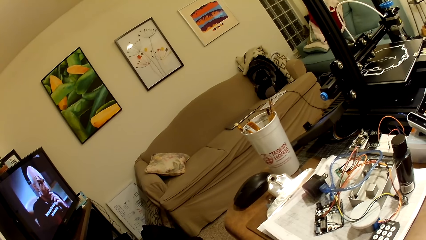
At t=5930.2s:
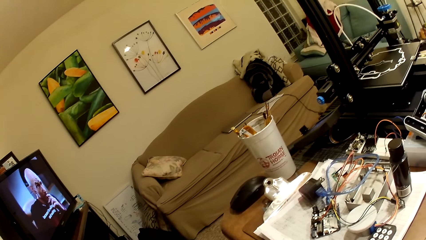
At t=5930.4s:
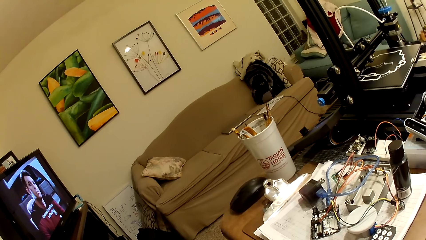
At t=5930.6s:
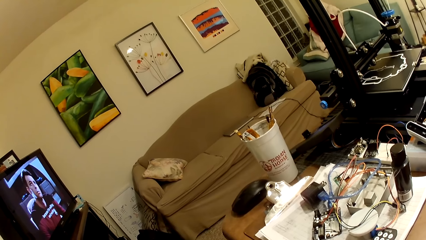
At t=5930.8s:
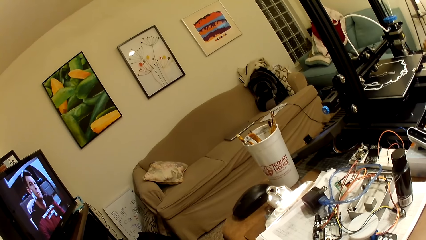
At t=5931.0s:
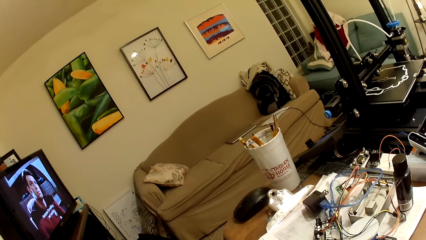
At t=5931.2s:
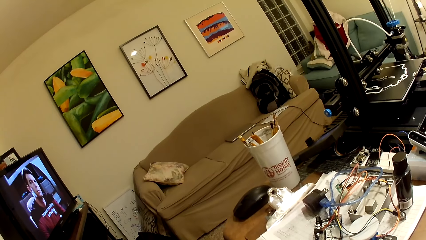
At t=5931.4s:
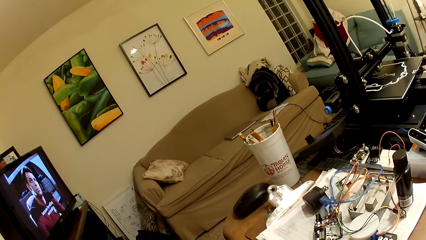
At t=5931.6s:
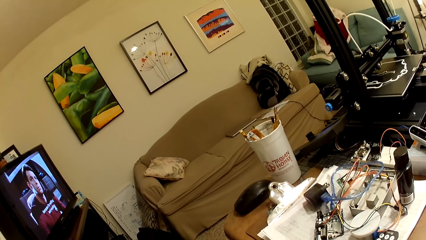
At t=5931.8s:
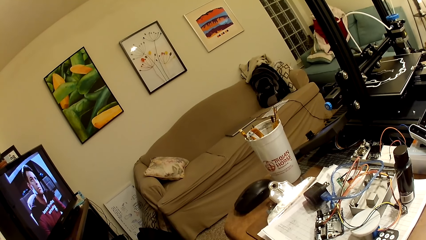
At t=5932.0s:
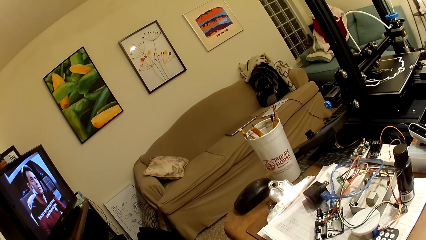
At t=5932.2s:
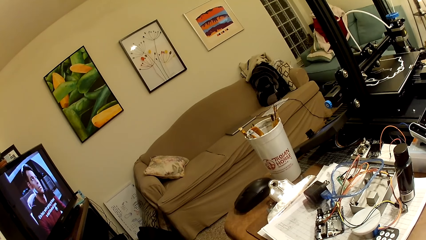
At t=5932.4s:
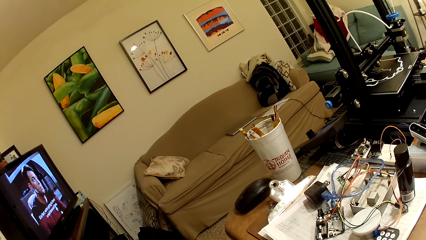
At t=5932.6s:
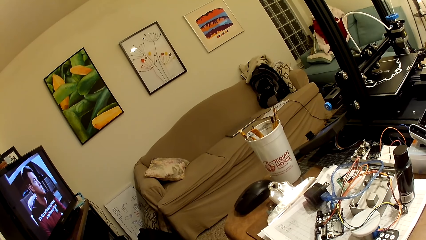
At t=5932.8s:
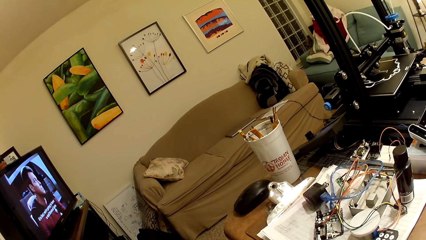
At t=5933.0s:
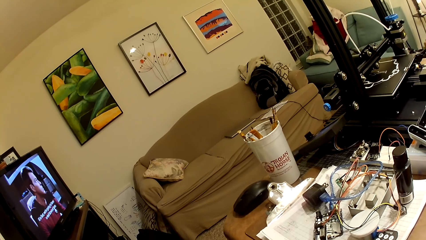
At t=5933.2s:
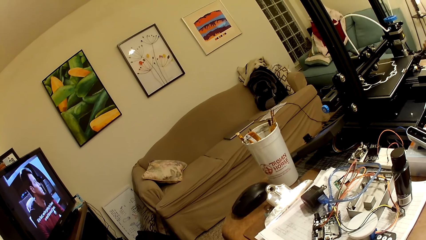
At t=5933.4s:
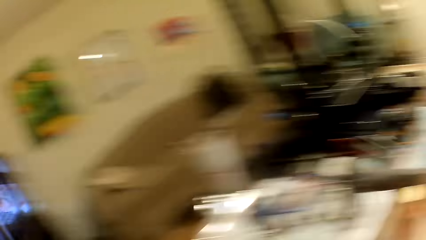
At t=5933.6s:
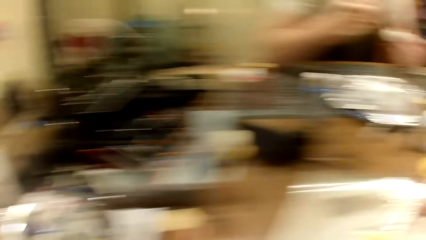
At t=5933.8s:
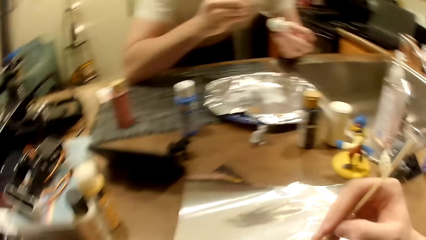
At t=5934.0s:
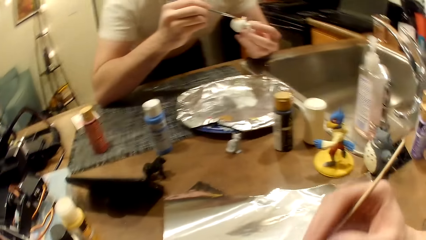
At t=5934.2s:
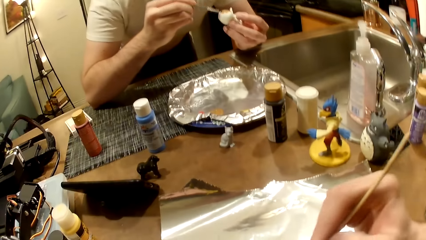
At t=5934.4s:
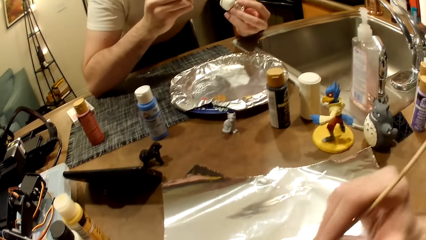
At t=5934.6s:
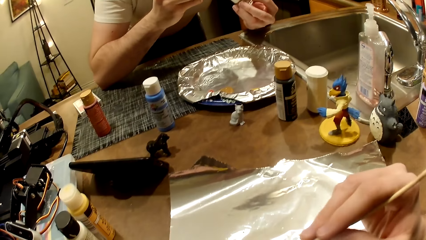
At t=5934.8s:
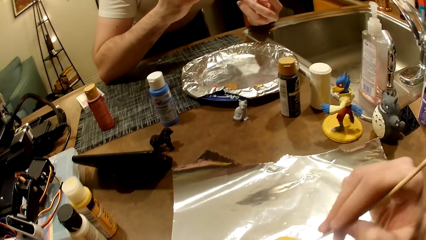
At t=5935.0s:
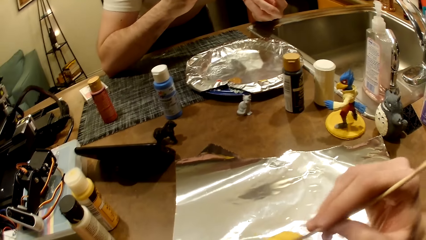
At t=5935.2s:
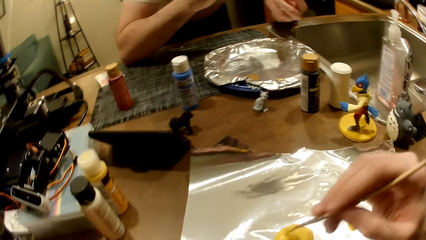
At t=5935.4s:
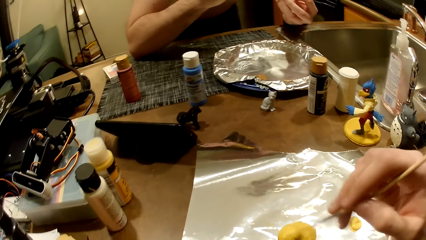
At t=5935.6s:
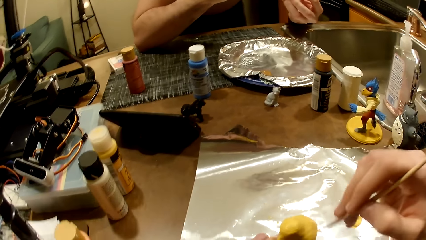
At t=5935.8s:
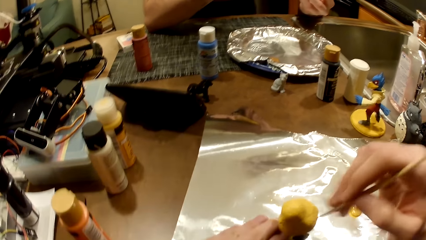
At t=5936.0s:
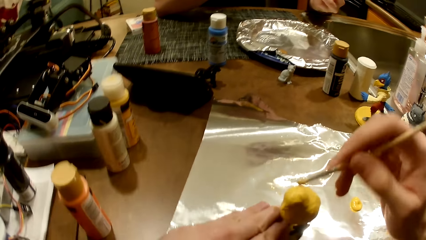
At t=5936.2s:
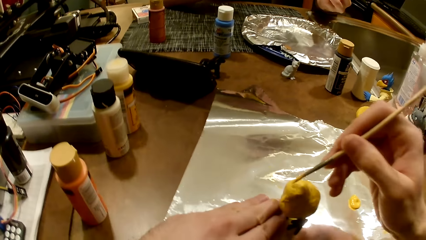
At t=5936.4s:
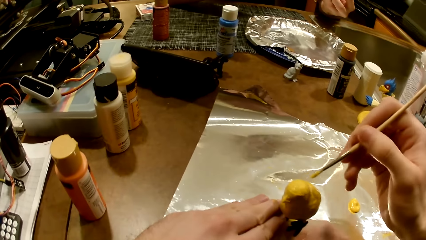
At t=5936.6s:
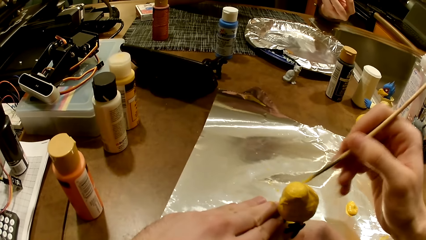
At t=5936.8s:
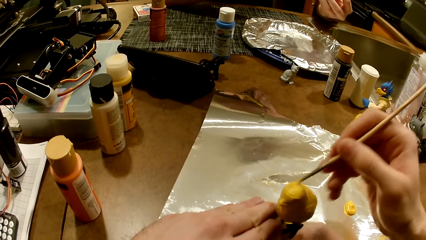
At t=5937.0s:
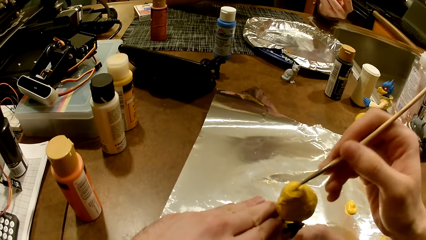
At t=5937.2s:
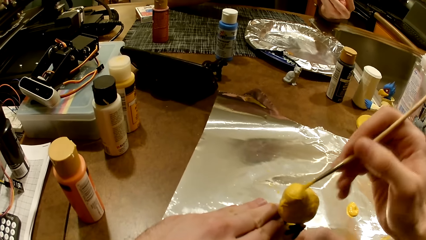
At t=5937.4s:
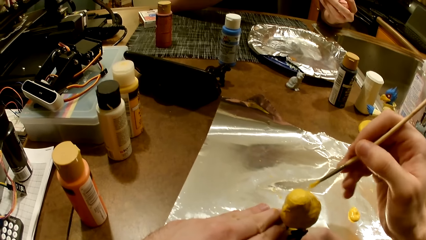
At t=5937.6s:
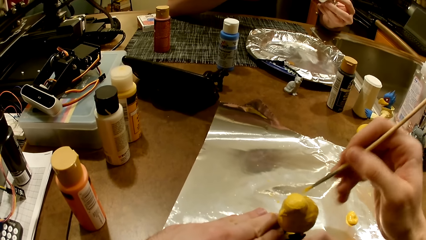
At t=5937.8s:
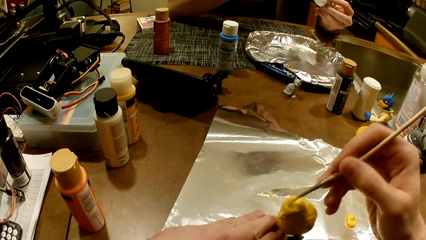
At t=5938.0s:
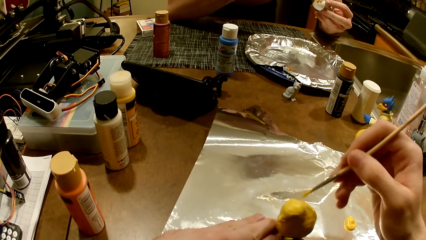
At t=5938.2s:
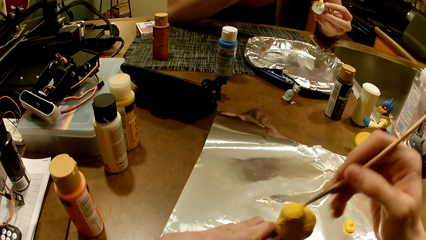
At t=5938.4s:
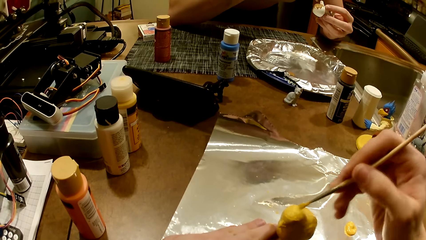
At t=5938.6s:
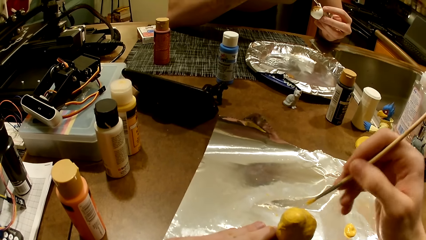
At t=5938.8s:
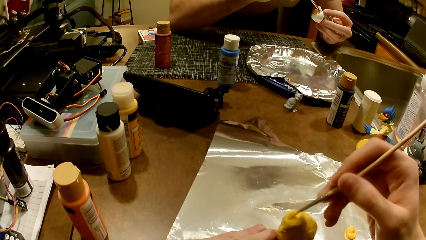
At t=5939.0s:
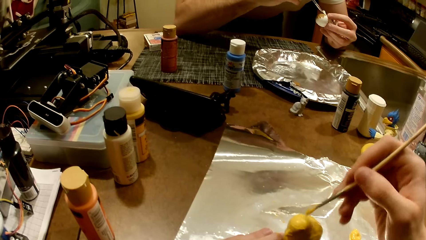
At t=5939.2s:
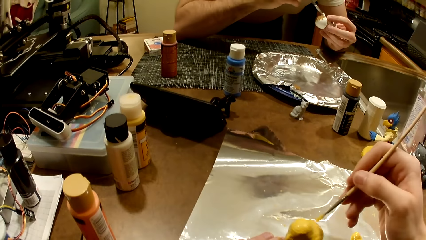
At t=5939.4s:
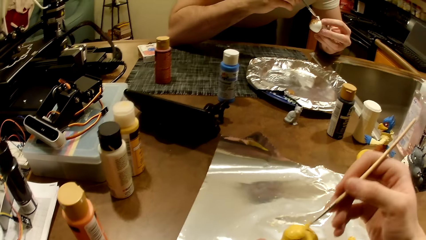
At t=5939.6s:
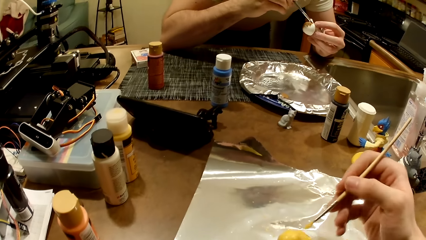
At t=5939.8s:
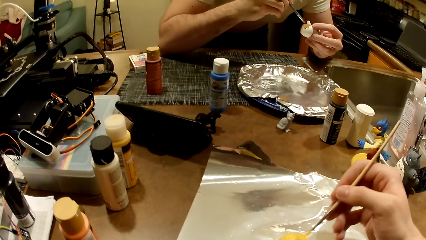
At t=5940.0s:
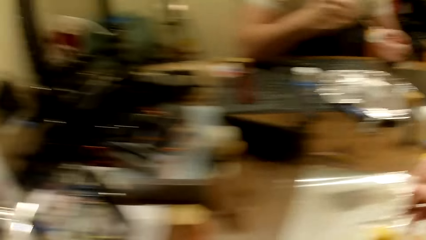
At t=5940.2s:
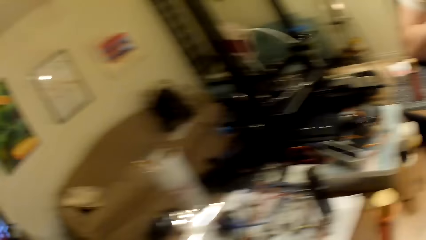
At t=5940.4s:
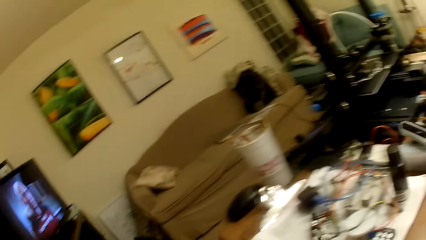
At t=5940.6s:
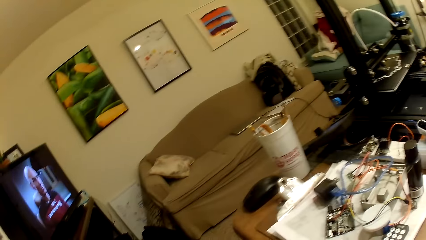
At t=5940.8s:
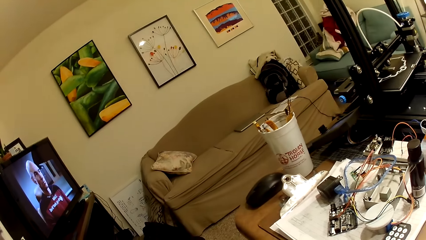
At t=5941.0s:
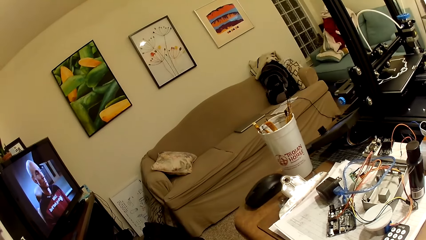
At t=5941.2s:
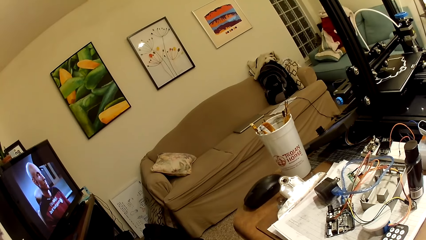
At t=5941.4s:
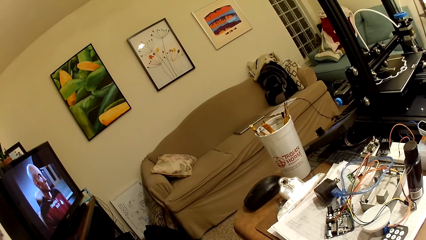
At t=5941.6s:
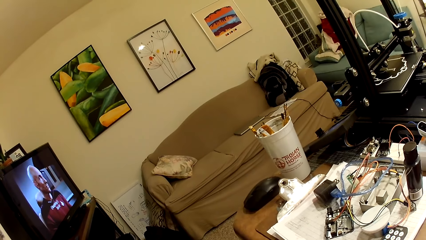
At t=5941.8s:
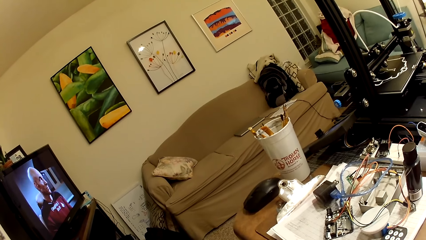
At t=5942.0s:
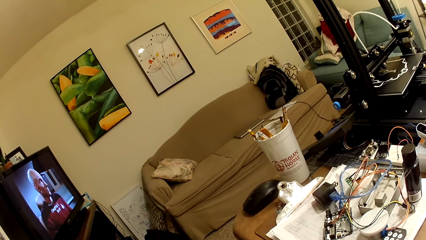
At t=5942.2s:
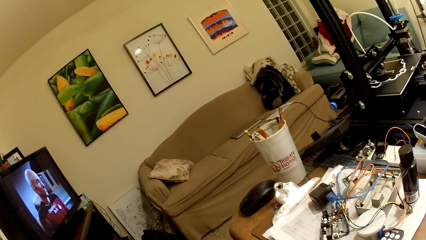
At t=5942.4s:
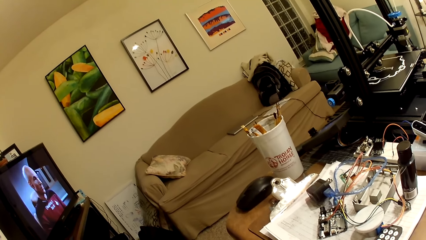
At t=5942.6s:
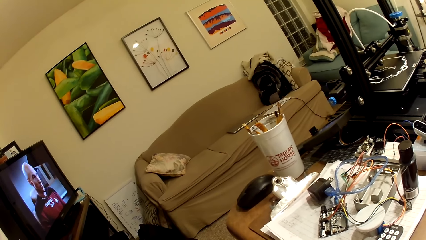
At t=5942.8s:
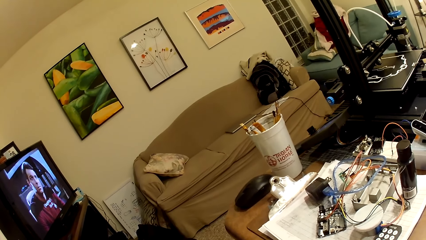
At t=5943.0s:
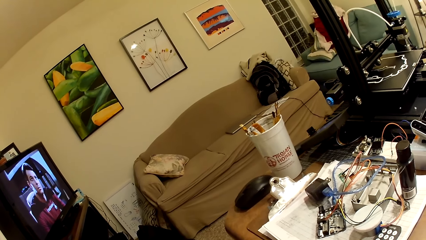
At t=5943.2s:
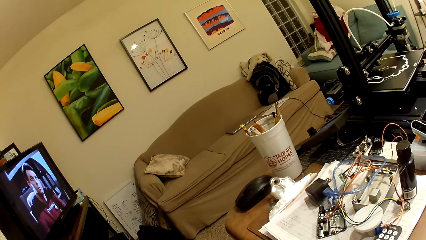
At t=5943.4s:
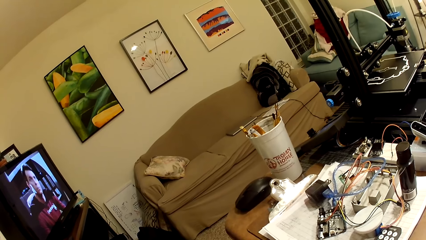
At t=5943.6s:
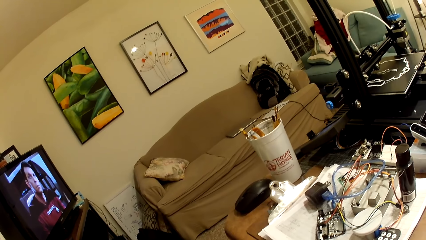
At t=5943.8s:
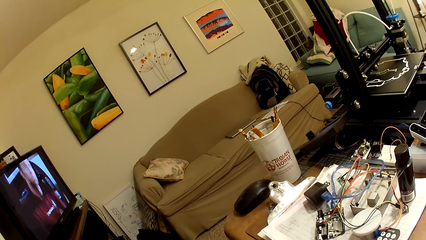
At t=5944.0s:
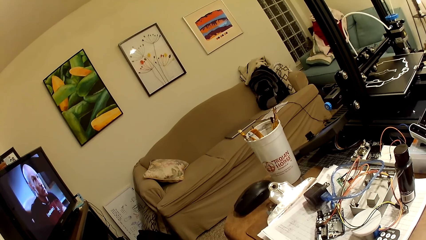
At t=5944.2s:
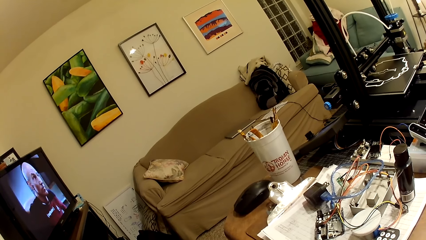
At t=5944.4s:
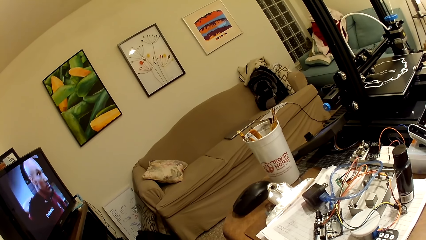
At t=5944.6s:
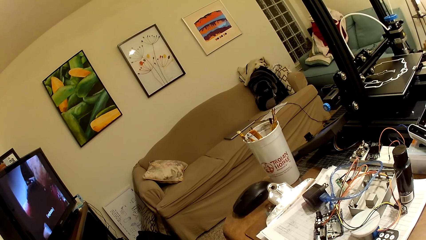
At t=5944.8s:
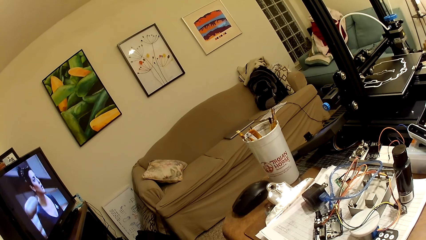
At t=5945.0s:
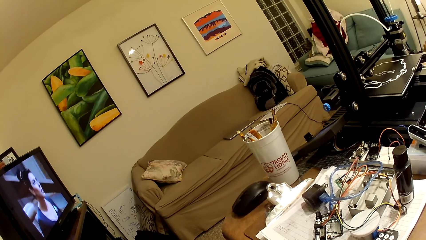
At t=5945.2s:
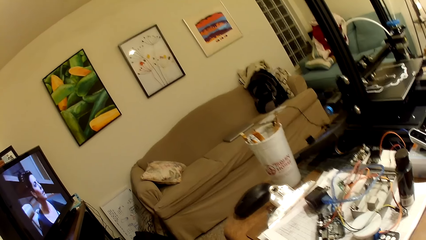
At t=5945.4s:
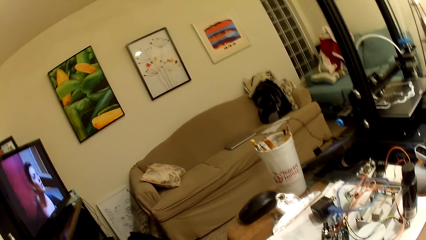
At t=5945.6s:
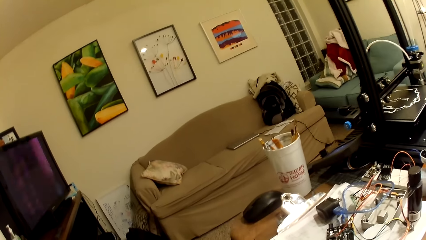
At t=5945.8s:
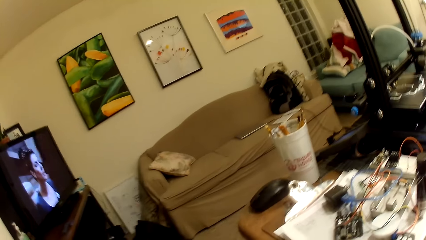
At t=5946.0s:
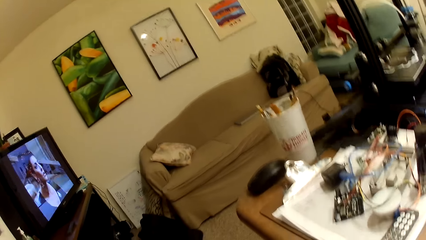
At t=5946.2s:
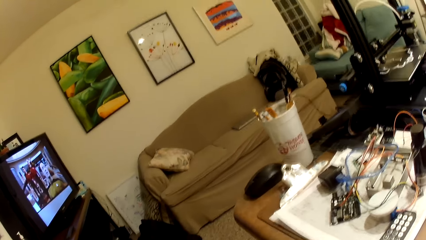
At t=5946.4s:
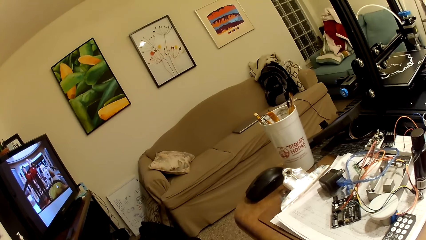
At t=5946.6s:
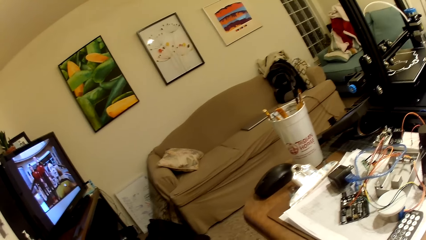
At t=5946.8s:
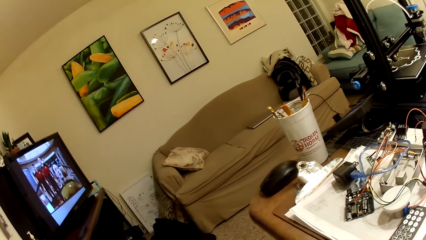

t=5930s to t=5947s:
The camera wearer paints the bird sculpture with a painting brush. They look around the house.
